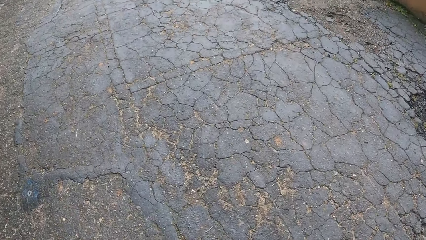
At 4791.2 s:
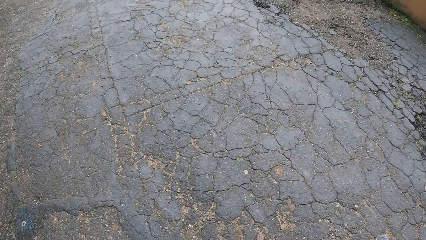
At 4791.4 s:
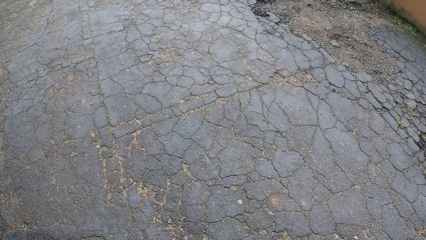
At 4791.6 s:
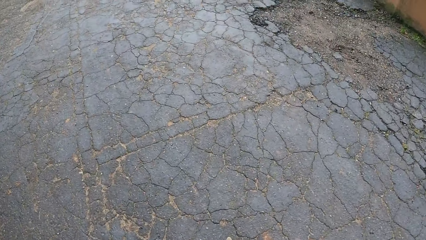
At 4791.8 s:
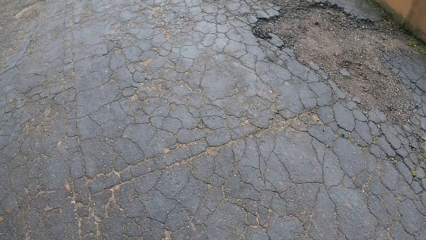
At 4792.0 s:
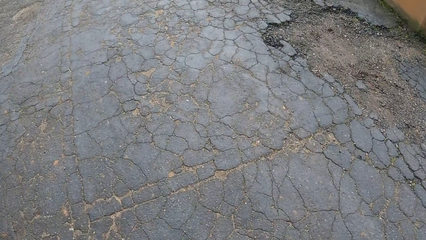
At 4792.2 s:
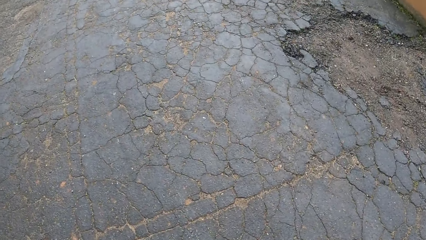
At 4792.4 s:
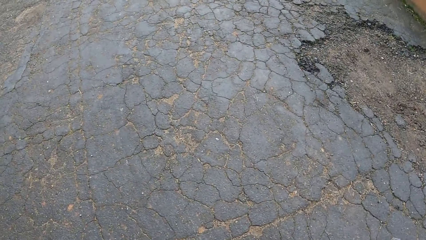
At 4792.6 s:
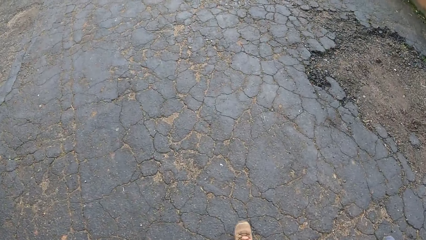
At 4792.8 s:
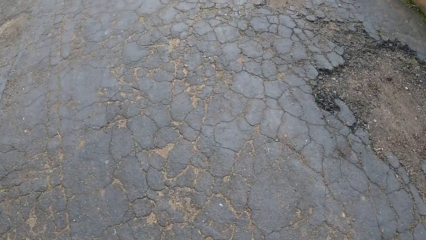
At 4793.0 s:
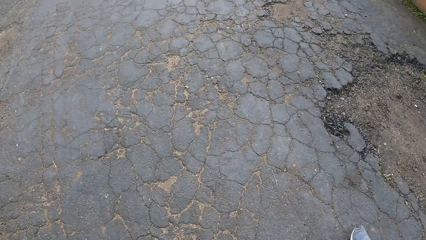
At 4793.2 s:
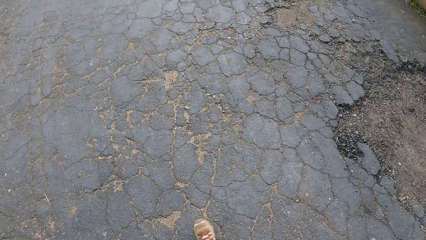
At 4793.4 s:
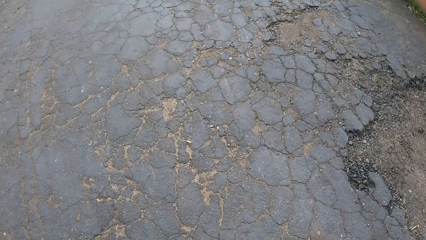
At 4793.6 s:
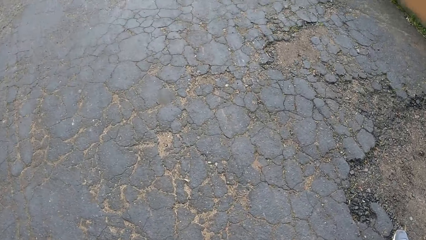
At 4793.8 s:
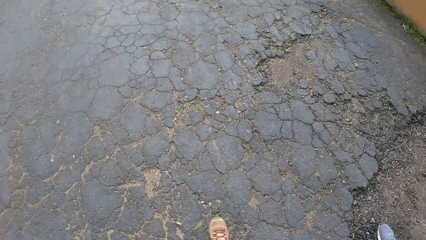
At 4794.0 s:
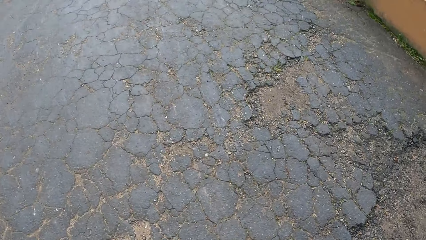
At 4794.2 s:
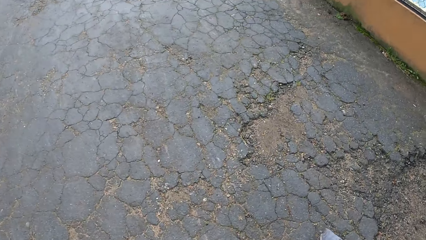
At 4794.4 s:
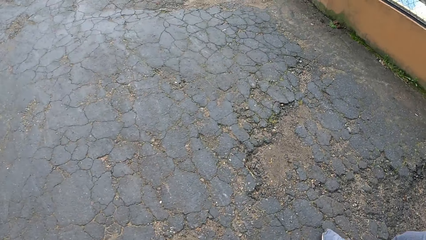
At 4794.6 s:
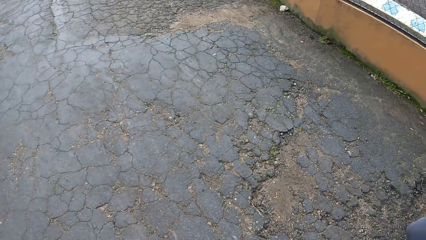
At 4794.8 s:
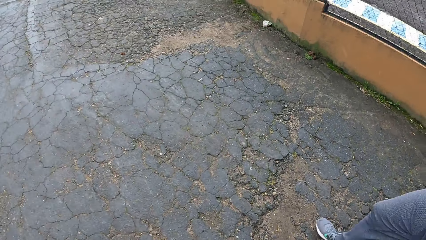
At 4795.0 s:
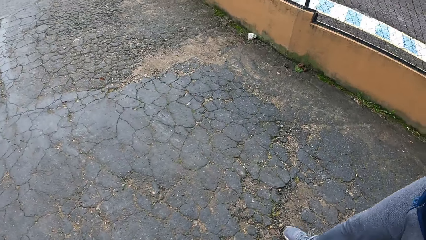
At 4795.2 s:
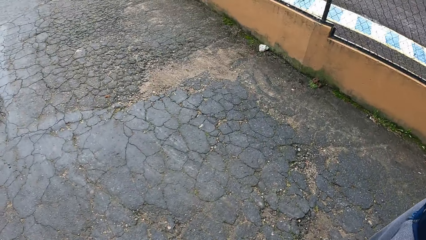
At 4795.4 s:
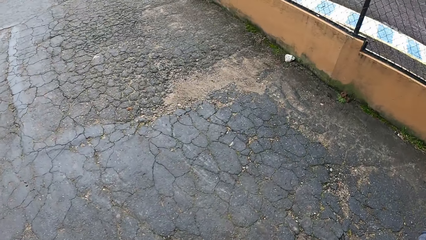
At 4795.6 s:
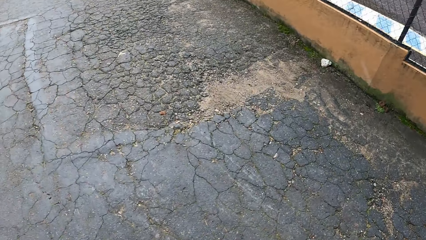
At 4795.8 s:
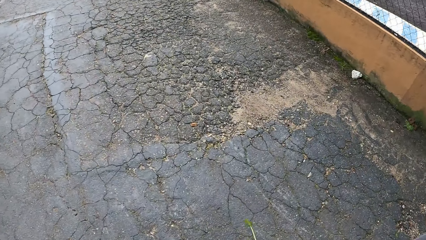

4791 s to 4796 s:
The camera wearer walks on a road.

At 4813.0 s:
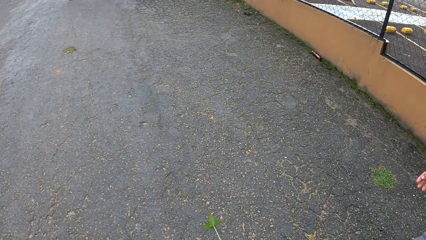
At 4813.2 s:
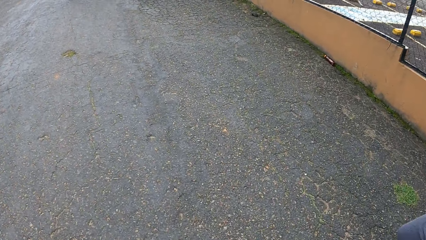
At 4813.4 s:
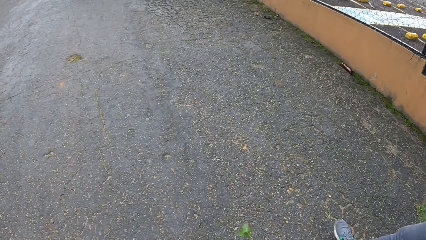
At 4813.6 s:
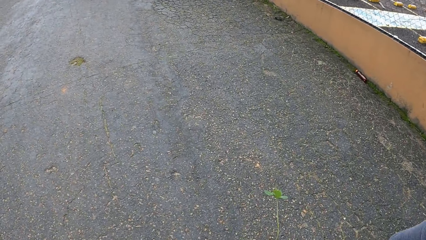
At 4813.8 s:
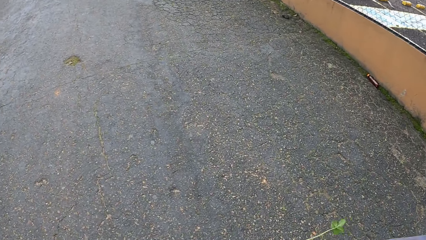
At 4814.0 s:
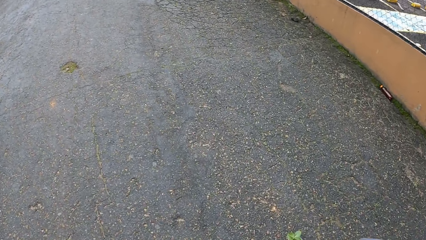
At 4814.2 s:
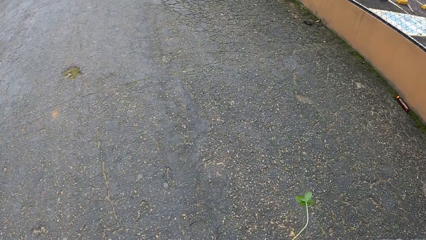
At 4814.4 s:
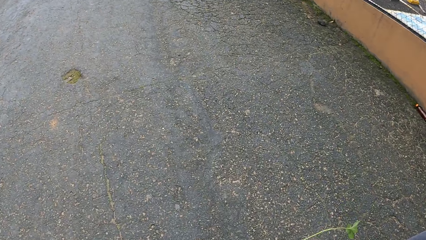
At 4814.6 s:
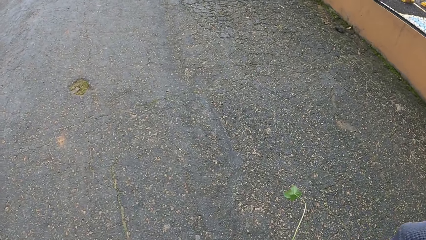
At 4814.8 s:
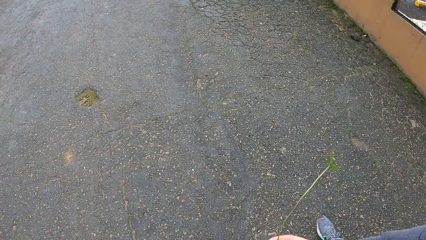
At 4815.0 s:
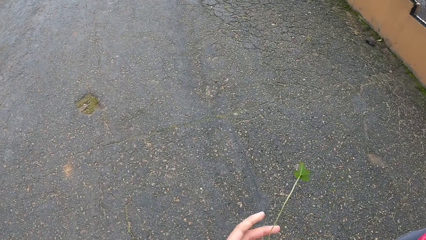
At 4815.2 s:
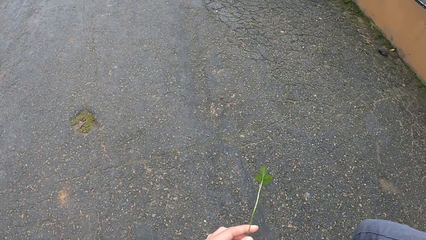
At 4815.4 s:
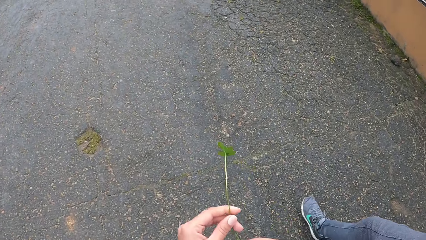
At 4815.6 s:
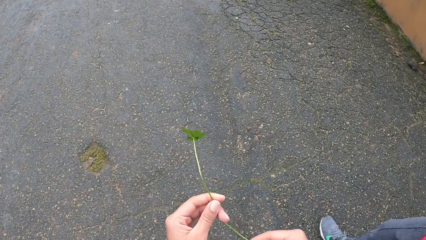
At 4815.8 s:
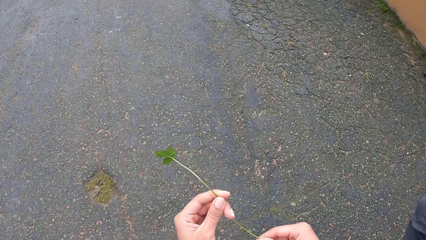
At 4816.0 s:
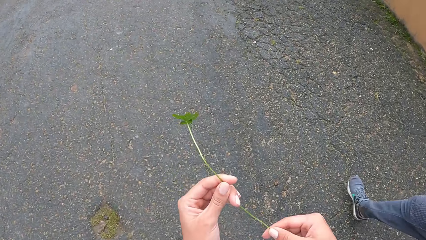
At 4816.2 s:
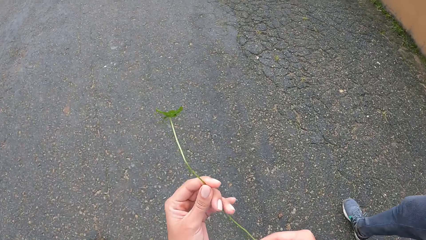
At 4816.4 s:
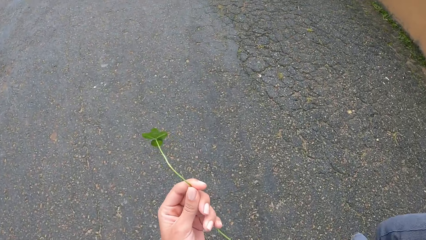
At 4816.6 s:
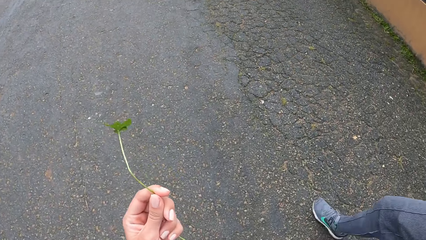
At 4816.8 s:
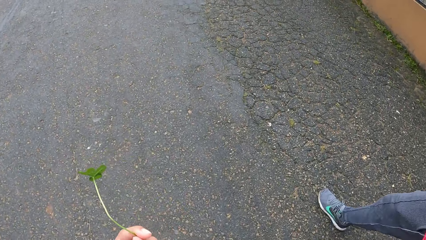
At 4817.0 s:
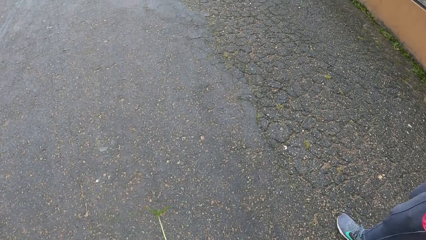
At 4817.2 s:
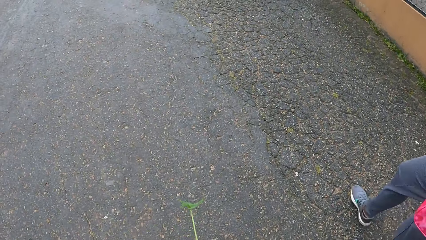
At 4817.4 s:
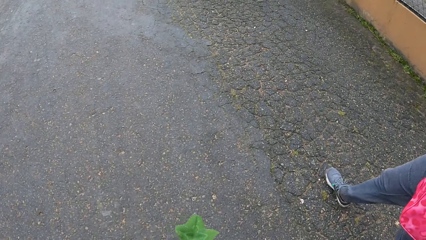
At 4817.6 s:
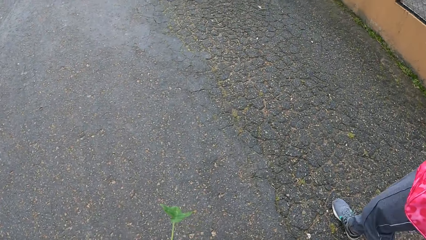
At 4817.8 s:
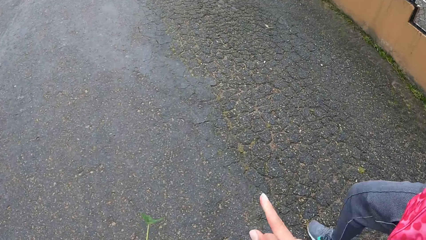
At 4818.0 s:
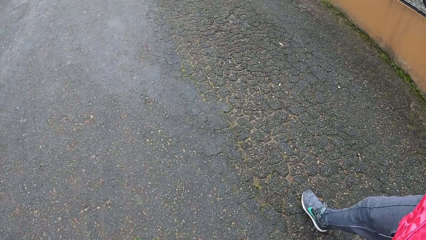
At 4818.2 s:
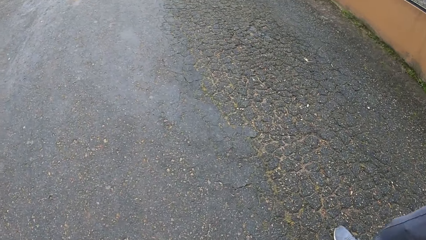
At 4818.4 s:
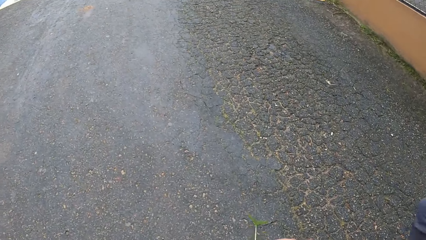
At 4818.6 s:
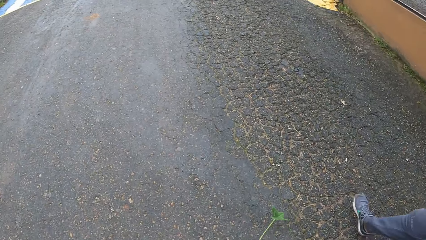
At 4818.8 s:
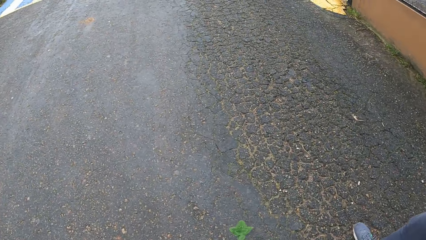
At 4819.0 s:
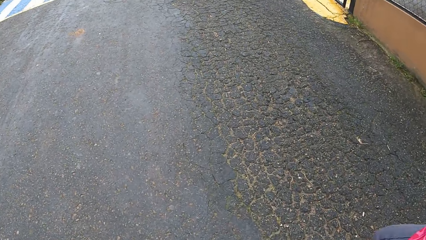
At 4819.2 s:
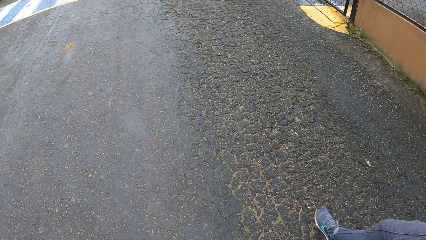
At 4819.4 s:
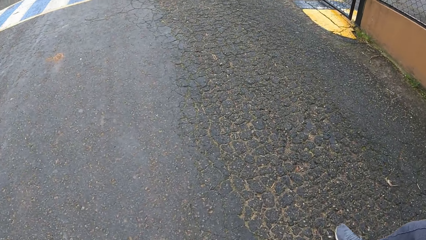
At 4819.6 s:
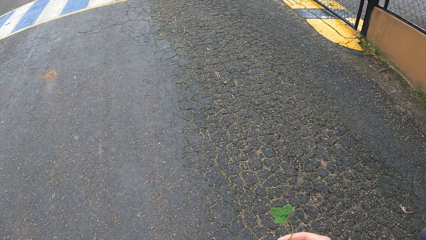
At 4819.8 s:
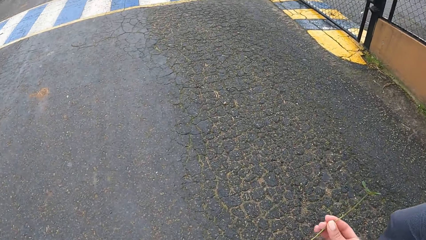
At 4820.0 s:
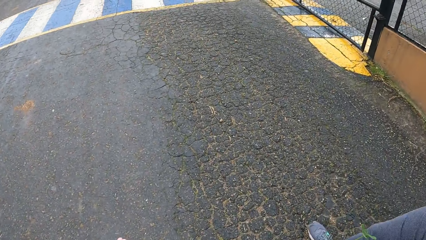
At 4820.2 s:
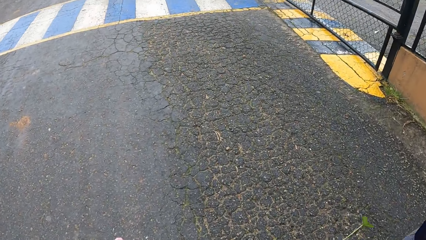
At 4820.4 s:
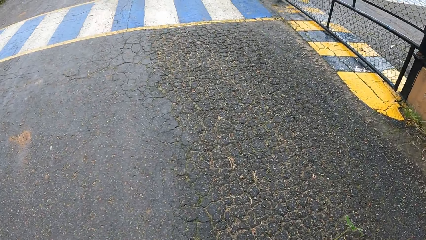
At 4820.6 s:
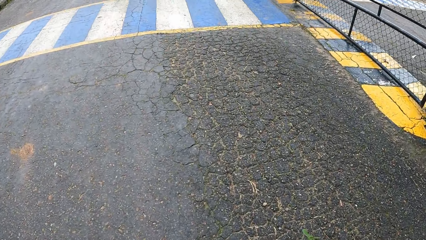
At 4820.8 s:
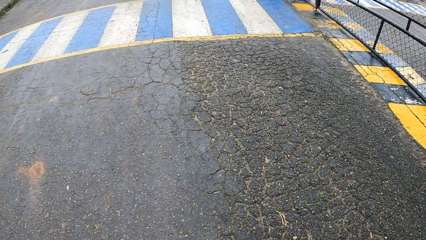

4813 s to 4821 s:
The camera wearer passes the leaf from his right hand to his left hand.

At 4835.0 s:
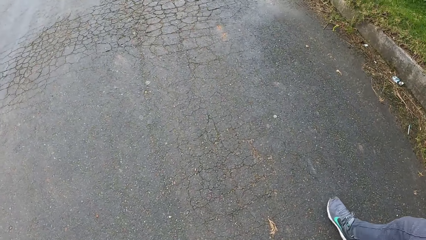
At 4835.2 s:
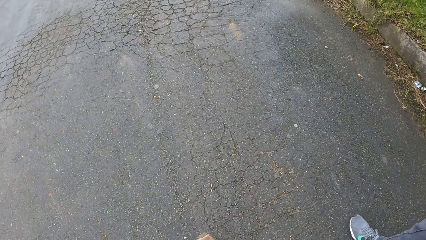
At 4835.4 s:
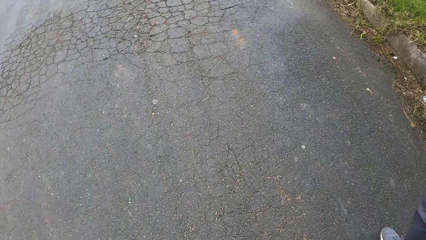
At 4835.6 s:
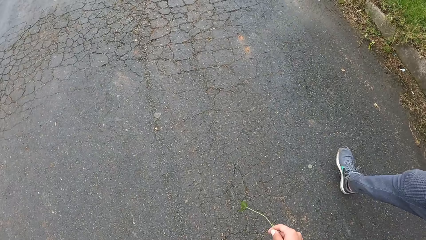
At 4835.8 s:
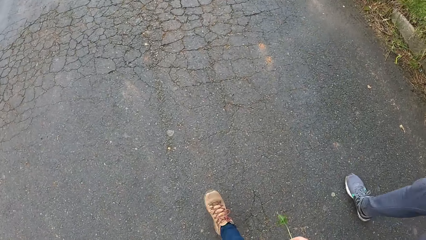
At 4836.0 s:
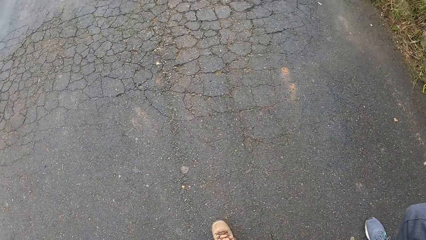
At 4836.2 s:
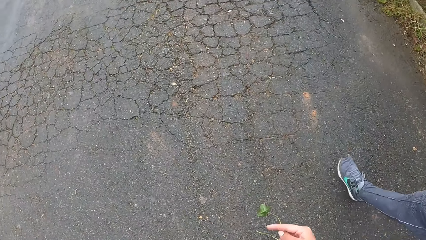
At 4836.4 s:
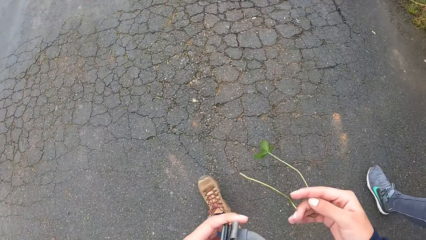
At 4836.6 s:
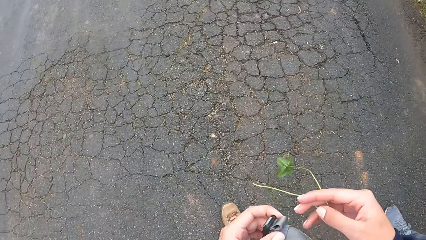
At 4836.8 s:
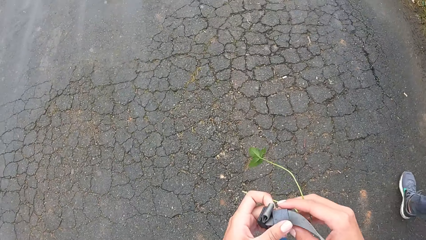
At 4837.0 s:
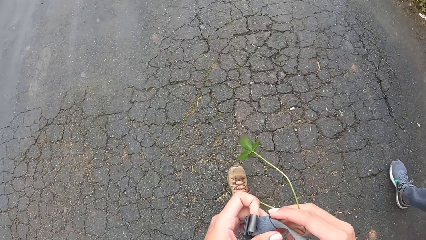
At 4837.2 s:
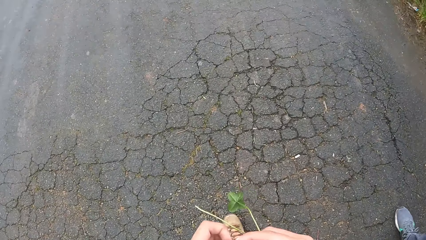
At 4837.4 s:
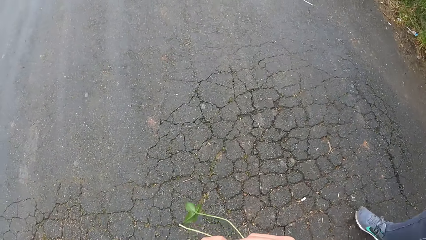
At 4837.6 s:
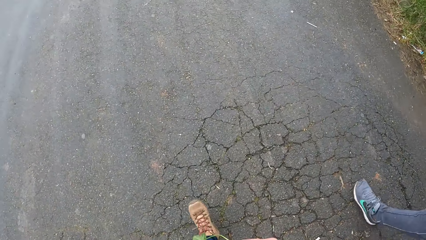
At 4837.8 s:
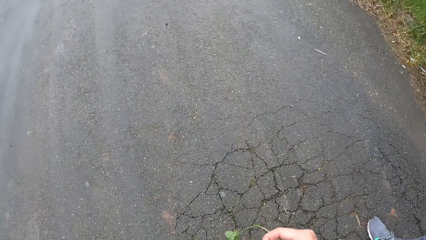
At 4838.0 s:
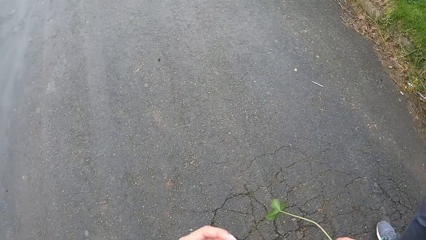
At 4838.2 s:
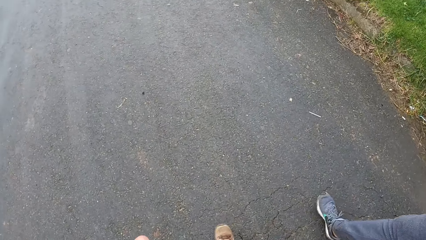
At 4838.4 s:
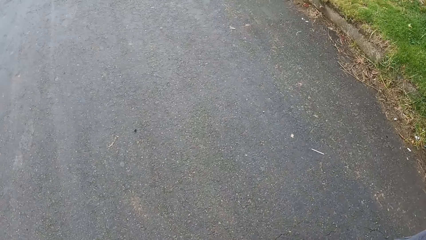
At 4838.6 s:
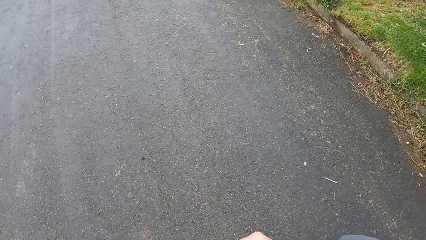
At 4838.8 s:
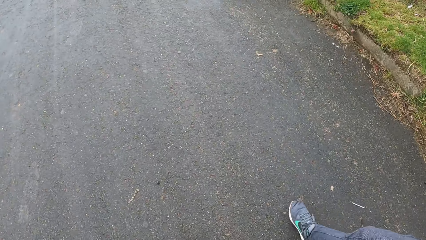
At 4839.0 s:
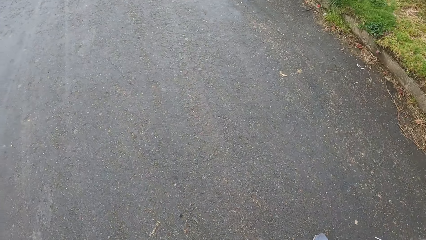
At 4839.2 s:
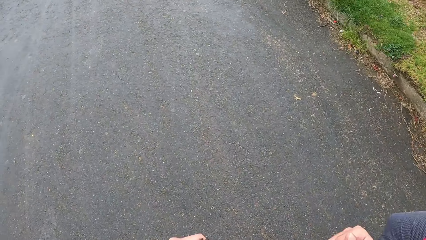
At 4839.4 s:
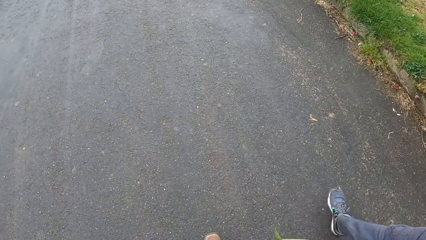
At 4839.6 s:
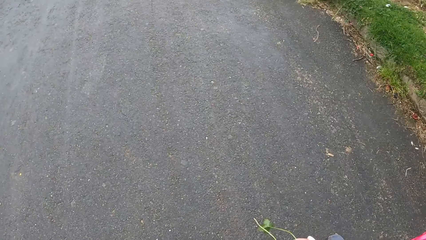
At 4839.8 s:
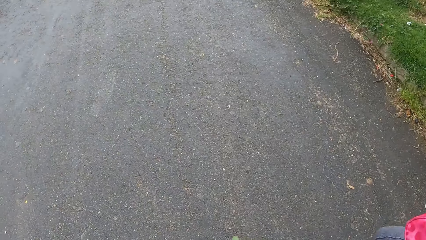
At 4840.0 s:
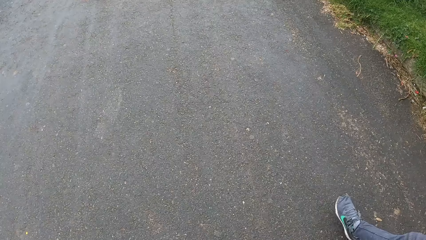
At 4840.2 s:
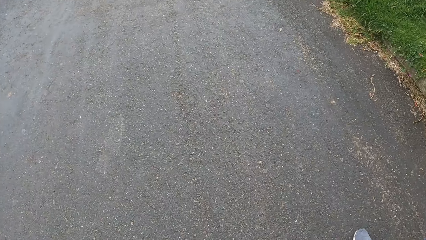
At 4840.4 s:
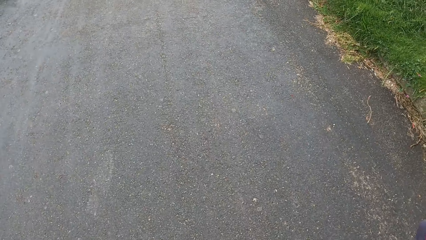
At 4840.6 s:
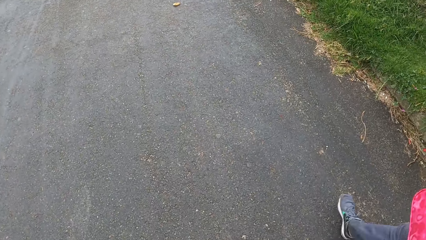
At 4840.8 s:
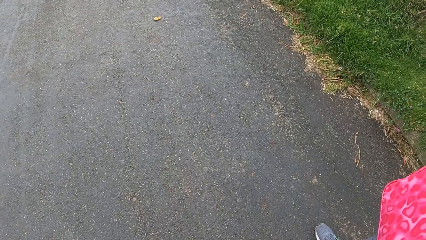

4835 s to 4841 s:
The camera wearer adjusts a bag belt with both hands.
